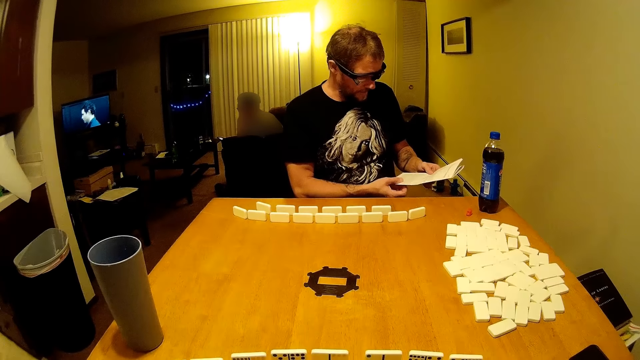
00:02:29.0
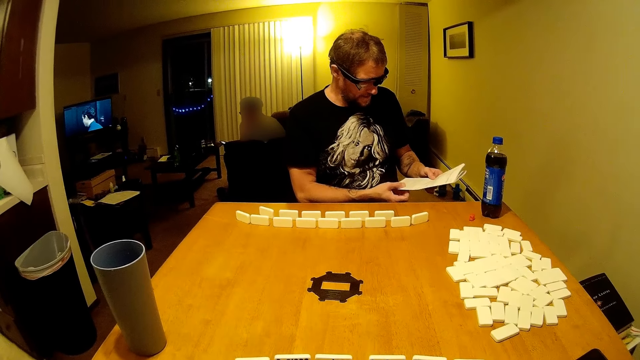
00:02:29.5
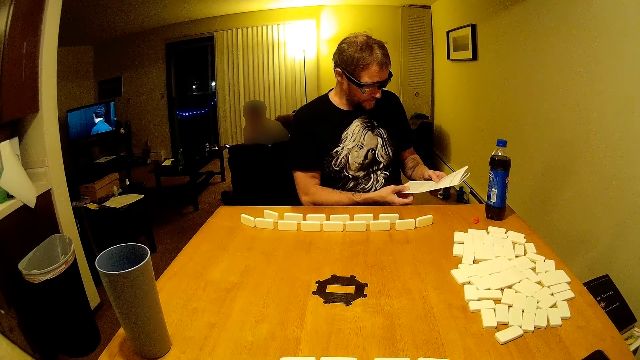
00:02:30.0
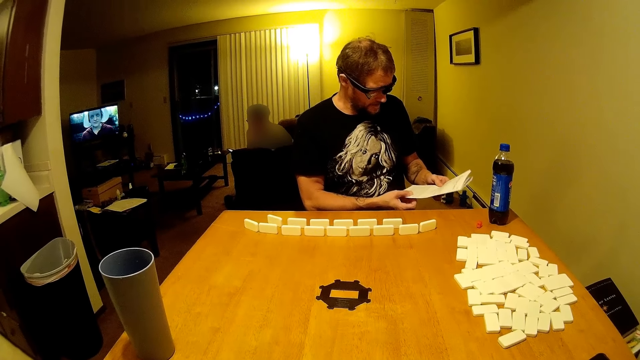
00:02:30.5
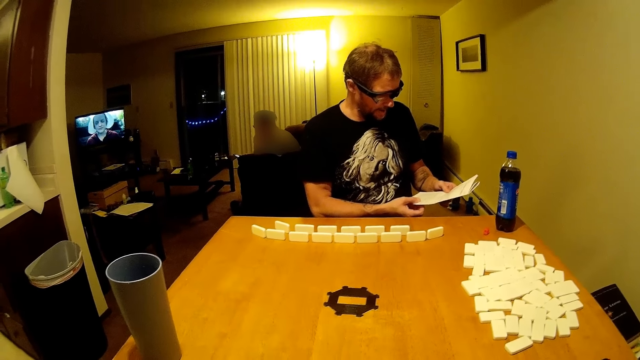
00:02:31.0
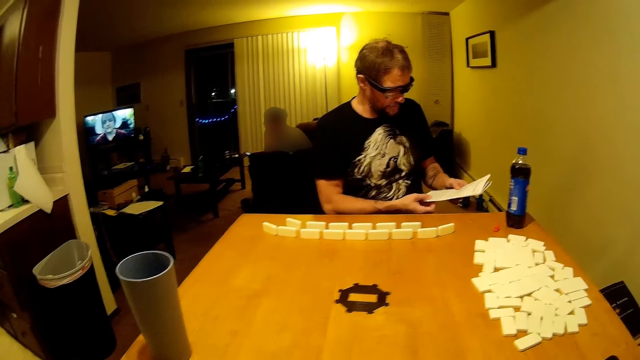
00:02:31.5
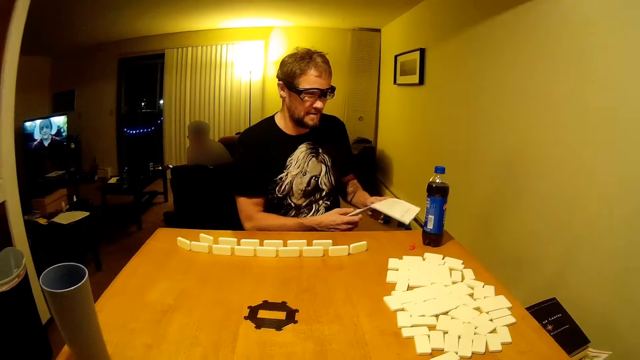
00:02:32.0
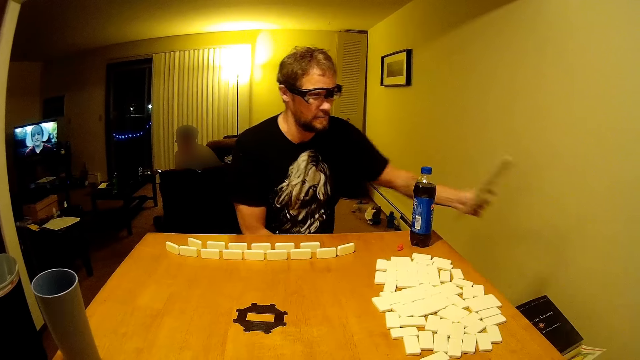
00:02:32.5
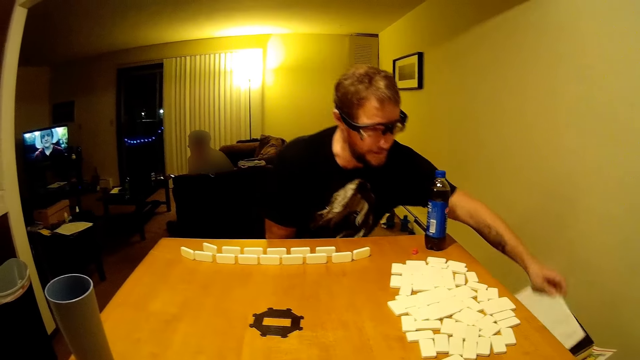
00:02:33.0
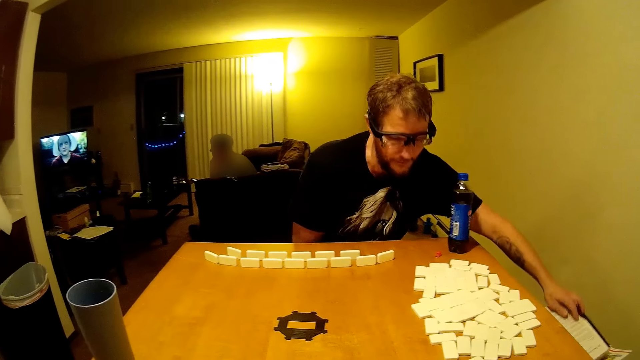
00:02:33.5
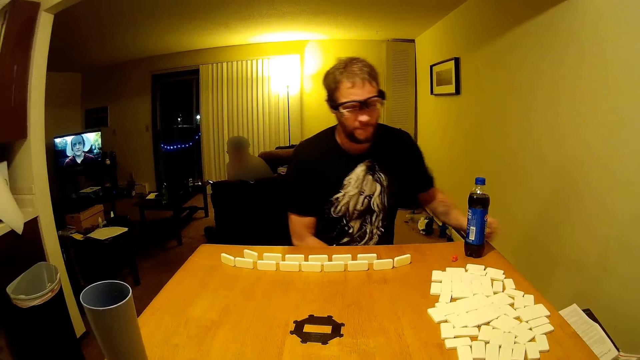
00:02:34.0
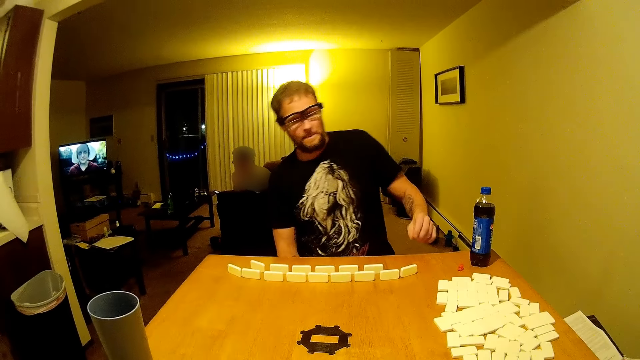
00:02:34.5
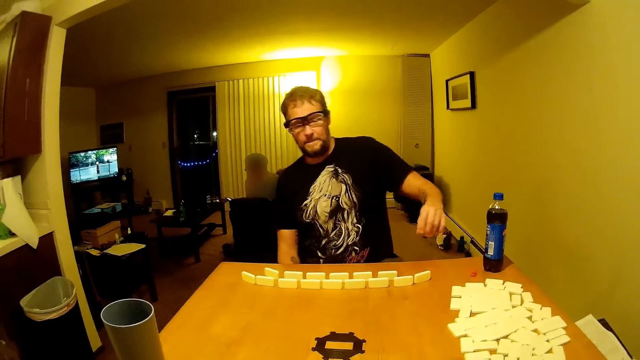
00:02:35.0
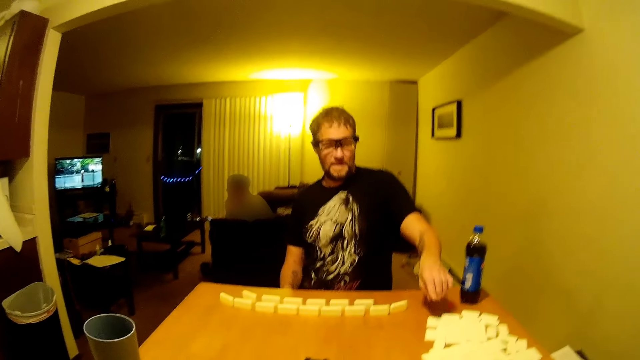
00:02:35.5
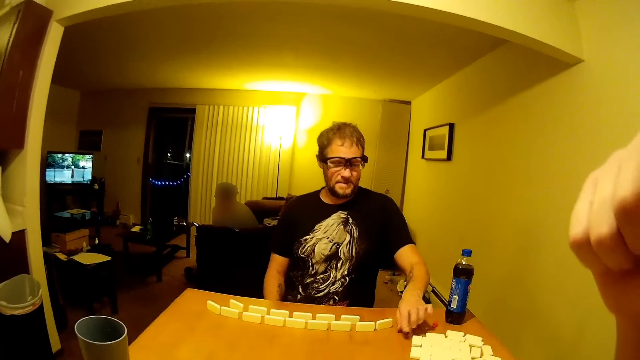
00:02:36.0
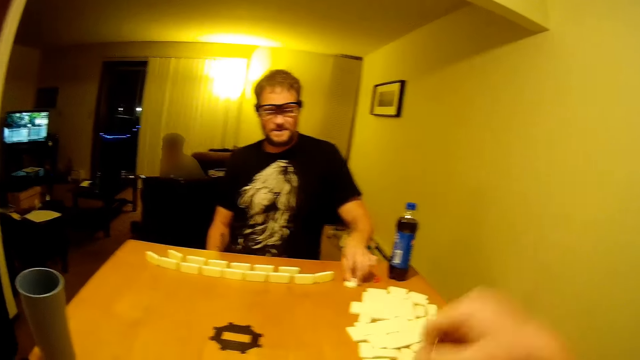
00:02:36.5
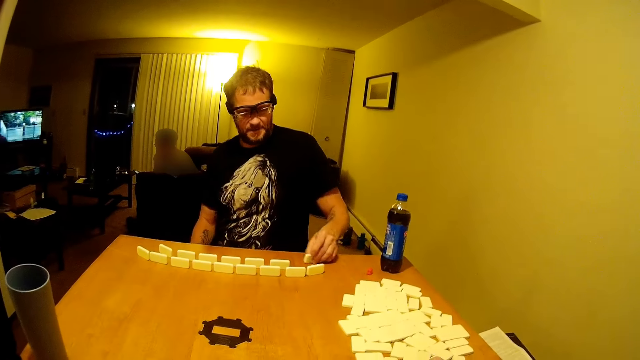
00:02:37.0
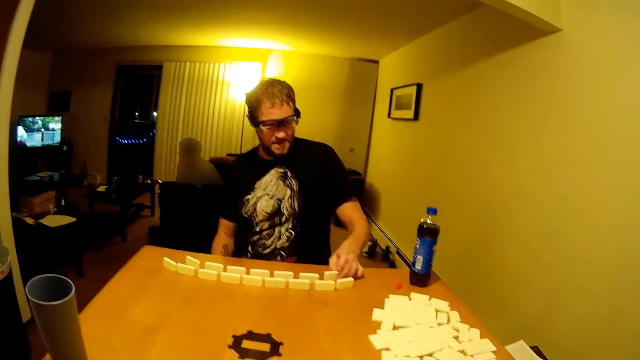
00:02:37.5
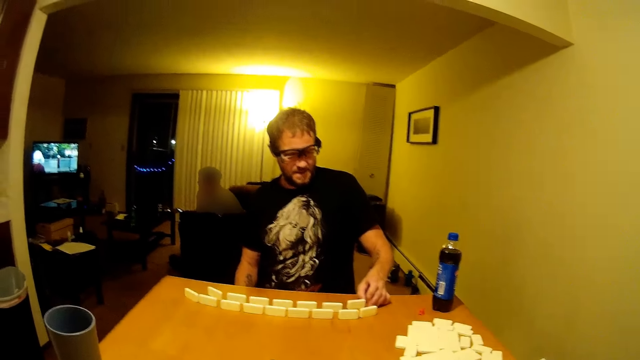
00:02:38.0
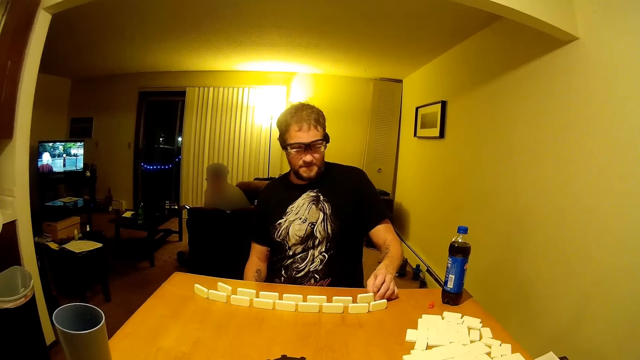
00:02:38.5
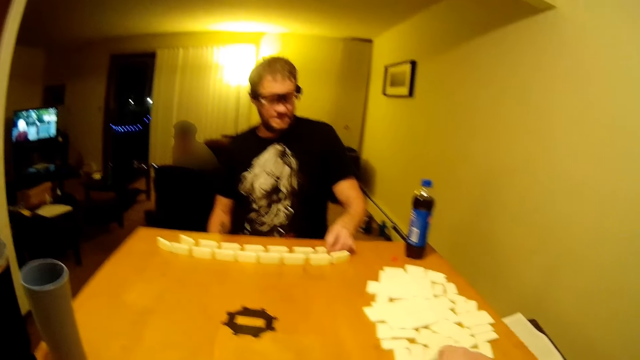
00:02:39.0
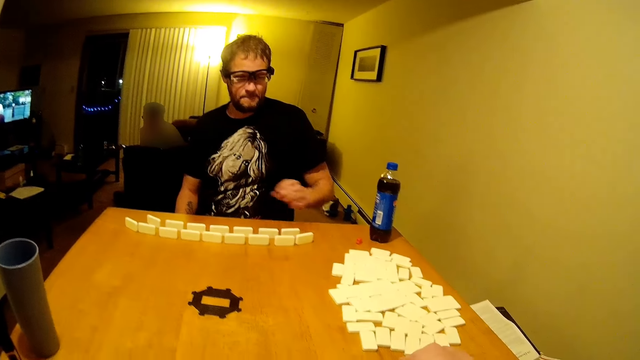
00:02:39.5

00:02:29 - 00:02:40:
A man speaks. The man puts back the instruction paper on the table. The camera wearer lifts a hand. The man picks the dominoes. The camera wearer lowers the hand. The man moves a domino and puts the dominoes on the table.

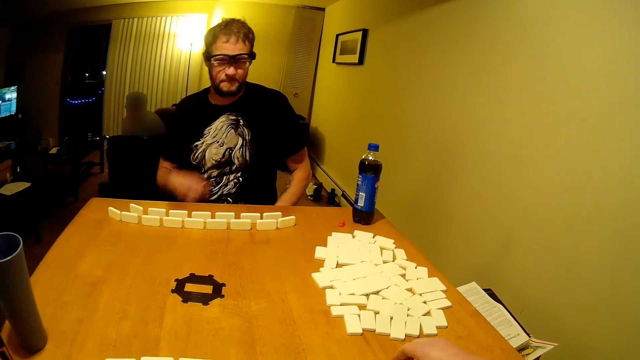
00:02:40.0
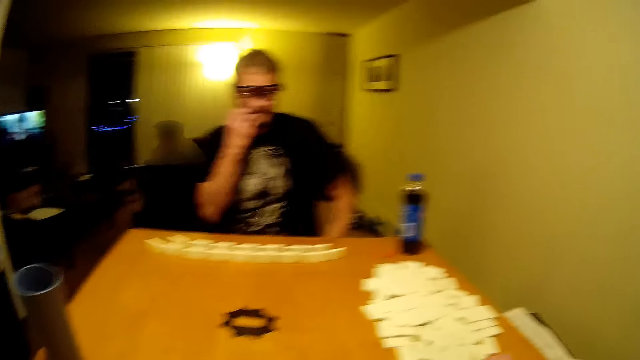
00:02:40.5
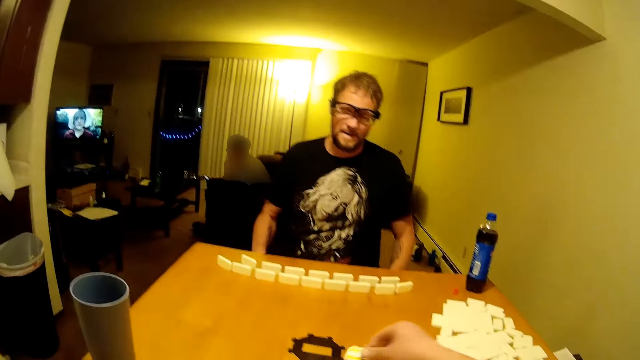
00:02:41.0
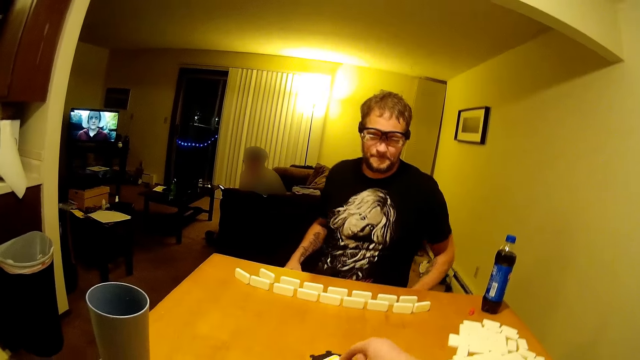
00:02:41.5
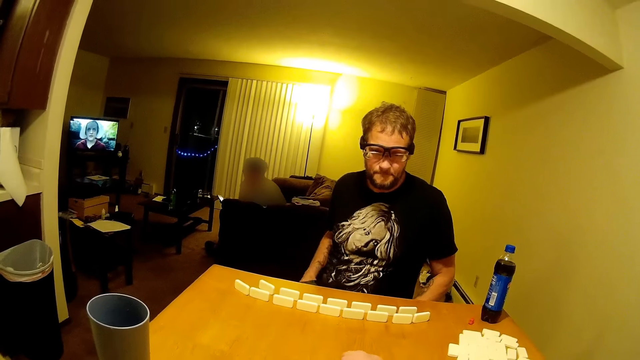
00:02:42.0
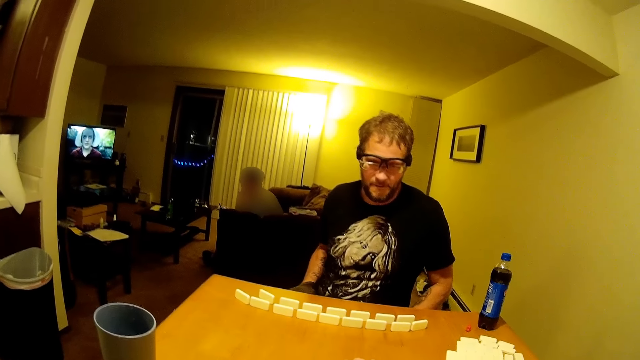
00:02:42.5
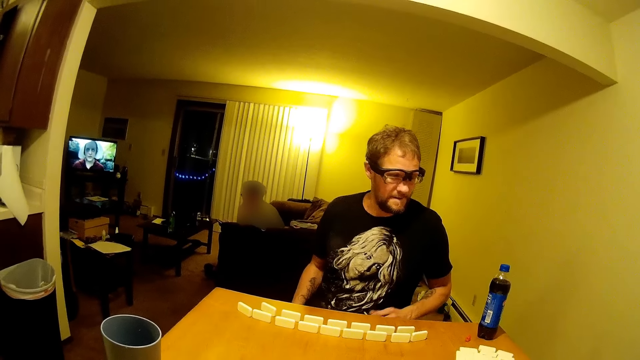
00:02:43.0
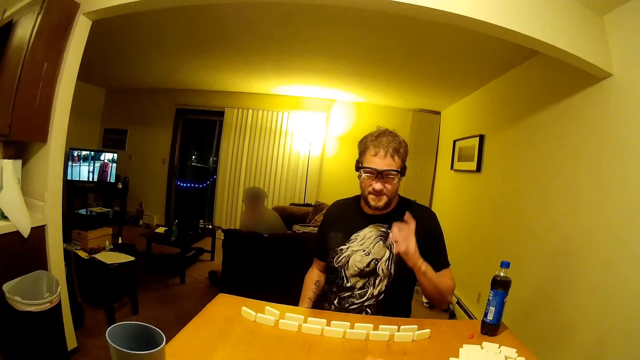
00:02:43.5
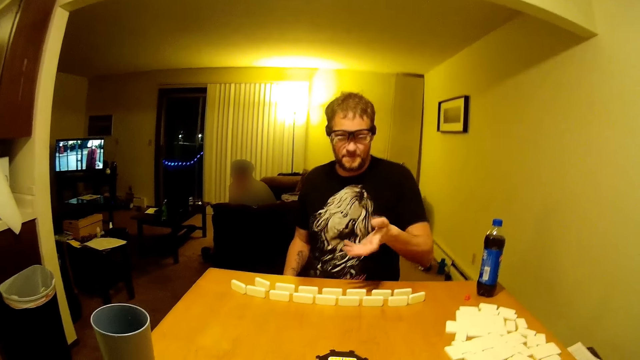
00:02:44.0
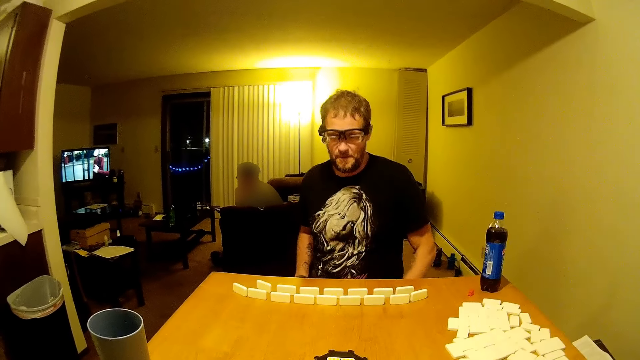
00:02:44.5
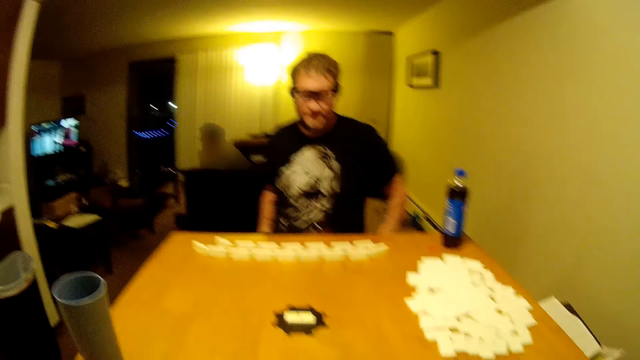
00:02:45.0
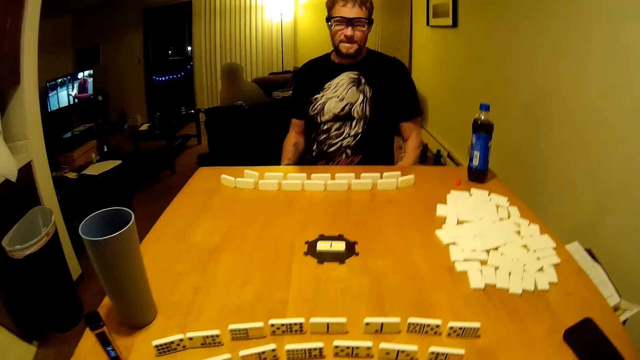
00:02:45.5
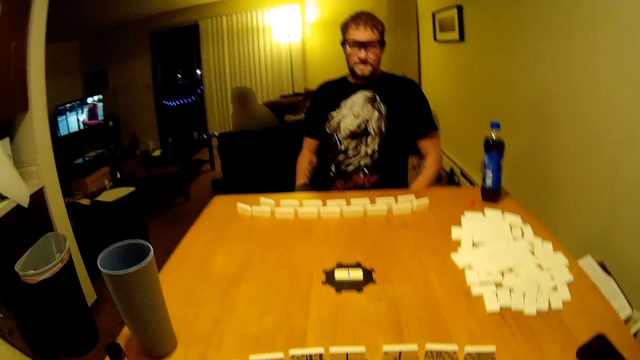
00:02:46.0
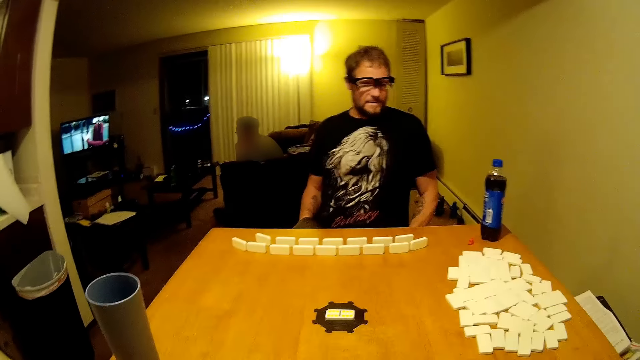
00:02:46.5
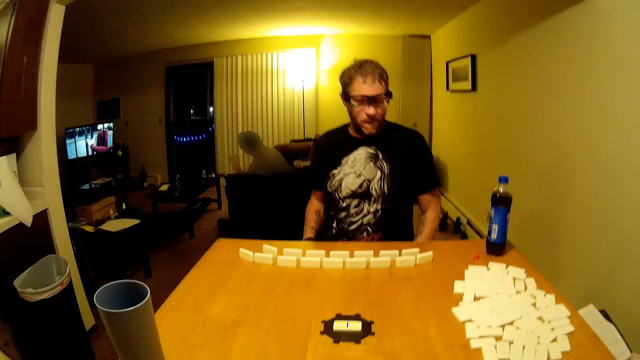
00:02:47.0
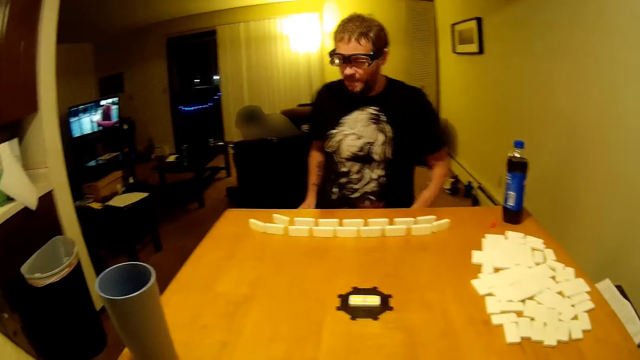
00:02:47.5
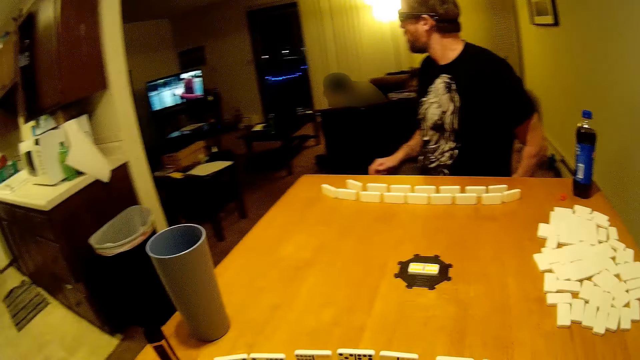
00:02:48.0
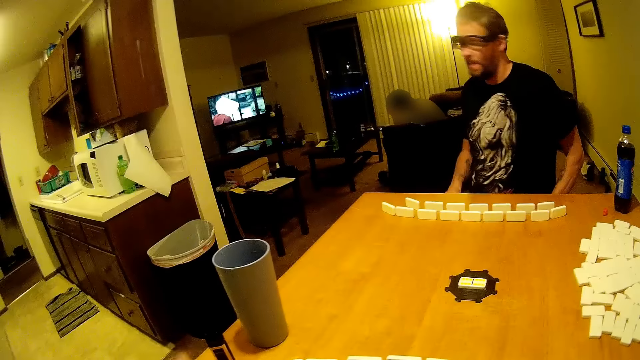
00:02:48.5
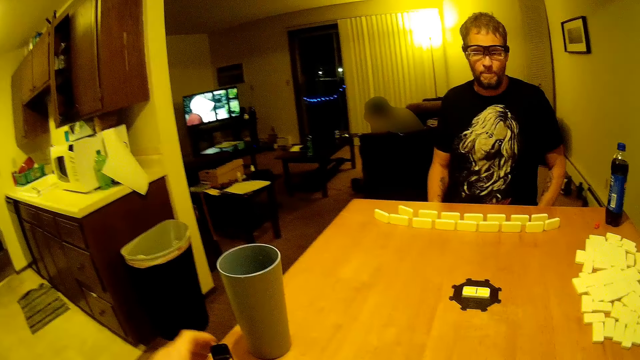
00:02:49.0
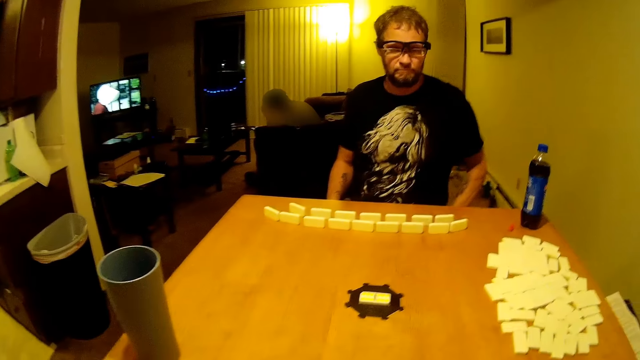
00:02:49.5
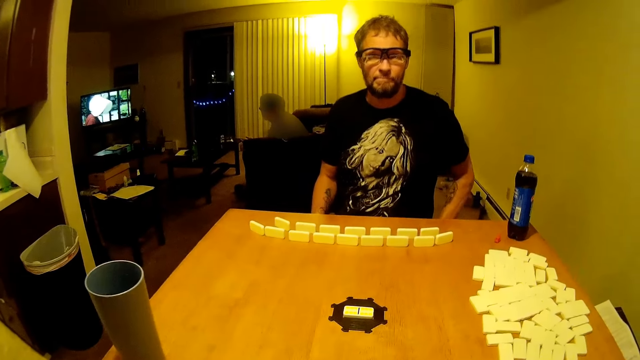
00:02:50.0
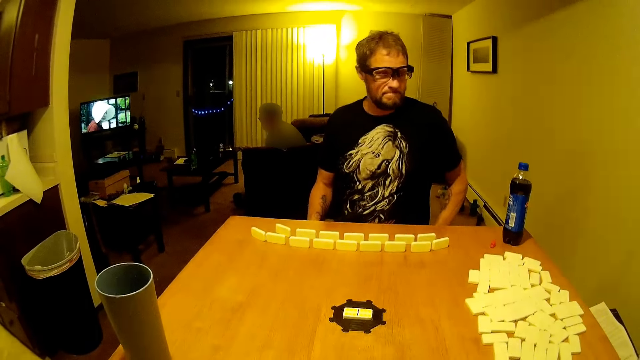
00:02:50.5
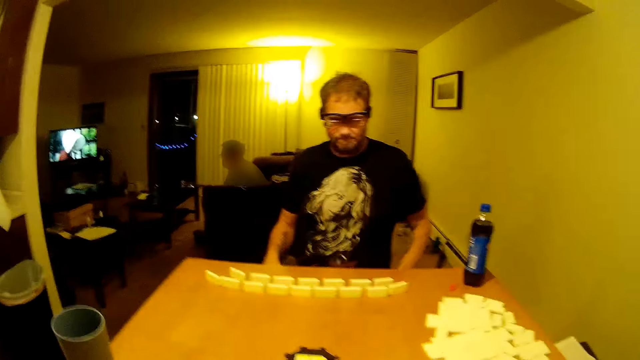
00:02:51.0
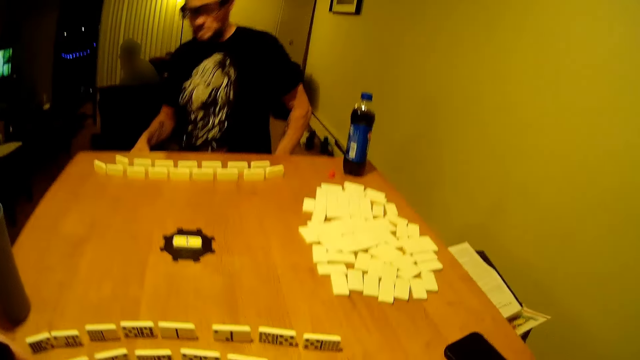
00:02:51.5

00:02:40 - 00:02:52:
A man speaks. The man scratches his cheeks and touches his face. The camera wearer shouts. They arrange the dominoes. The man puts his hand in the pocket, throws his hand in front, and speaks. The man looks back. The camera wearer speaks.
